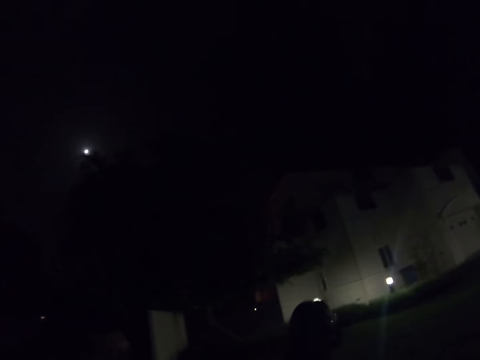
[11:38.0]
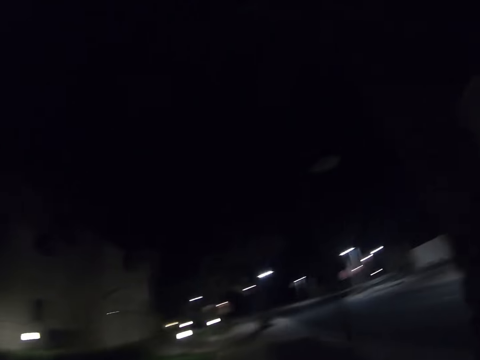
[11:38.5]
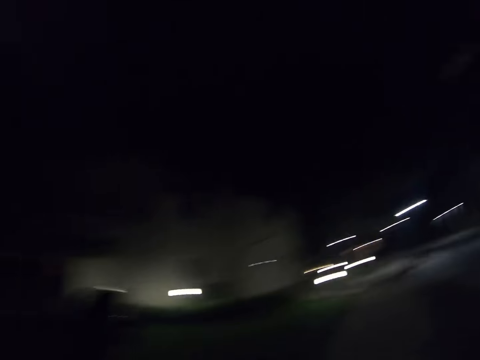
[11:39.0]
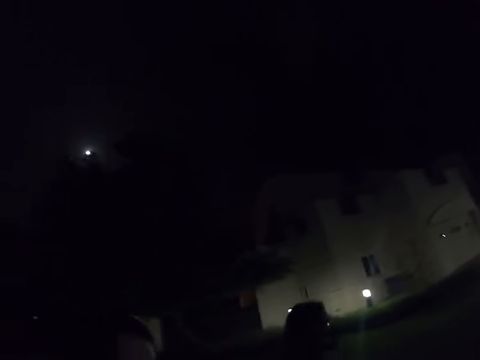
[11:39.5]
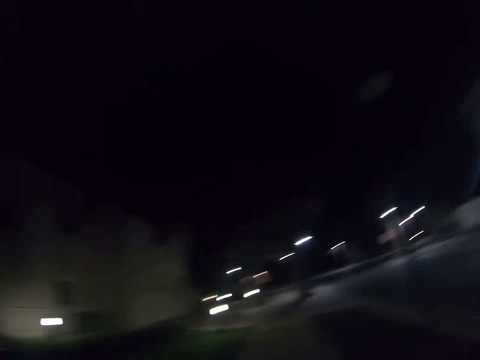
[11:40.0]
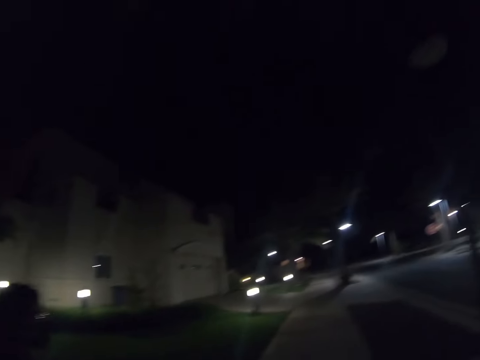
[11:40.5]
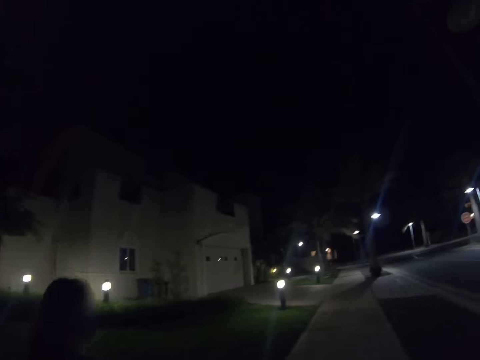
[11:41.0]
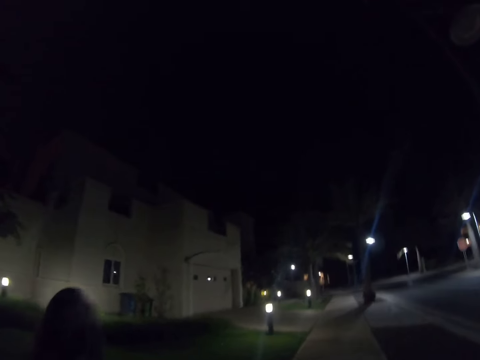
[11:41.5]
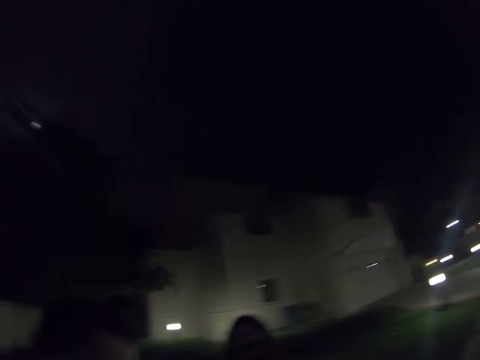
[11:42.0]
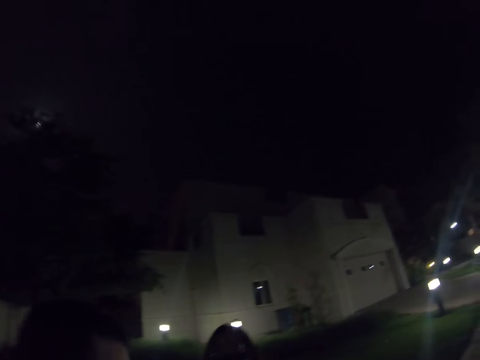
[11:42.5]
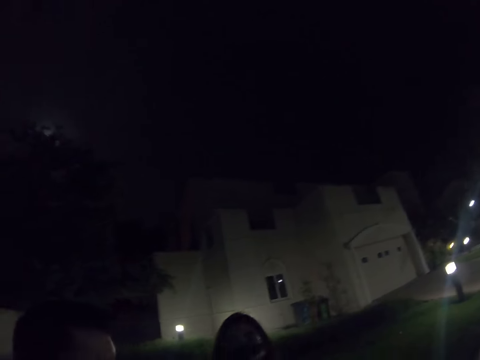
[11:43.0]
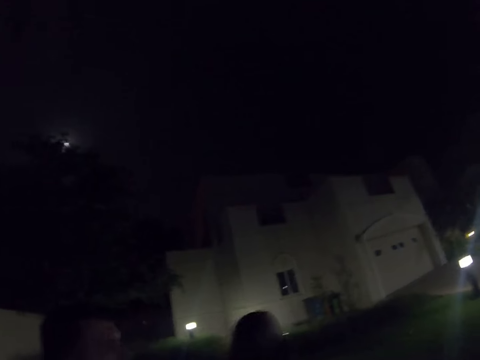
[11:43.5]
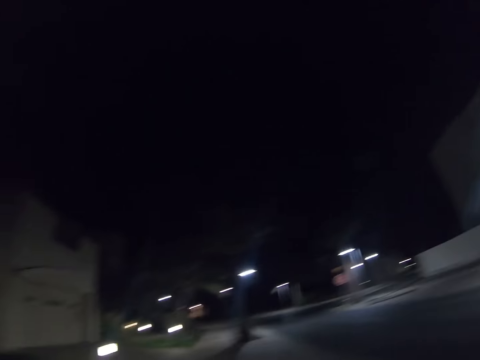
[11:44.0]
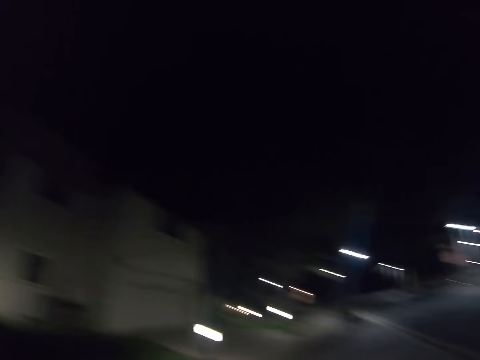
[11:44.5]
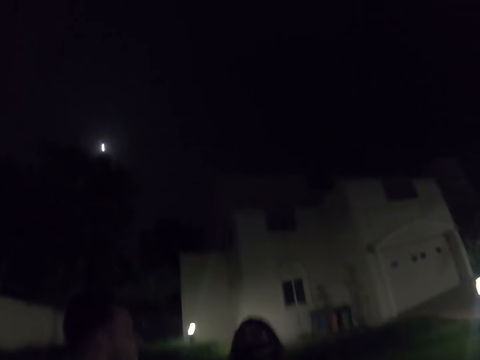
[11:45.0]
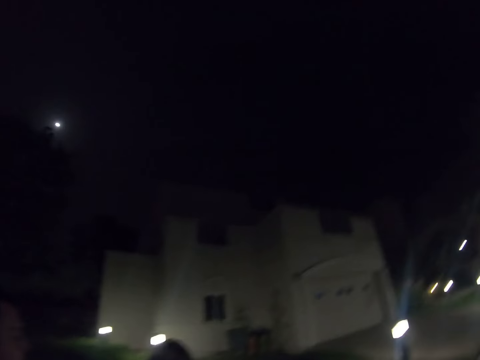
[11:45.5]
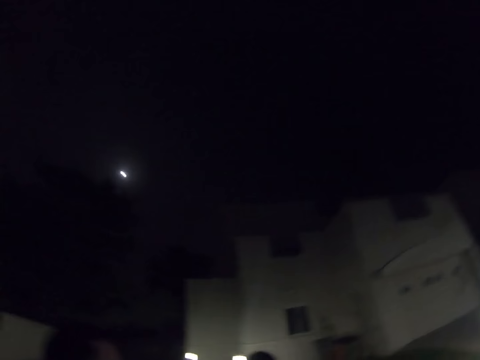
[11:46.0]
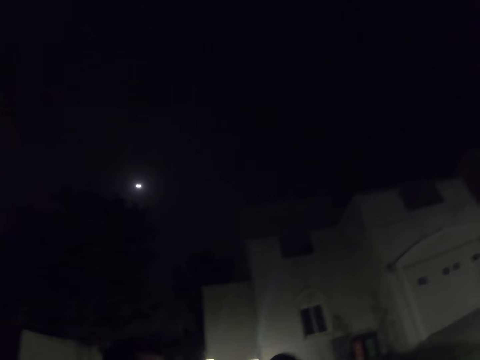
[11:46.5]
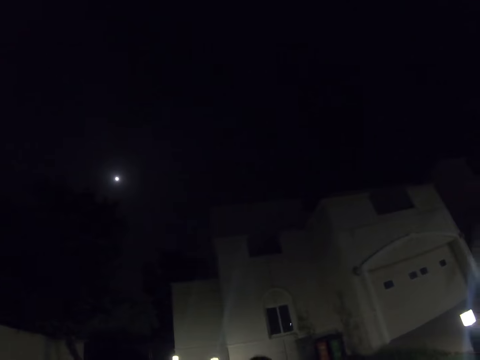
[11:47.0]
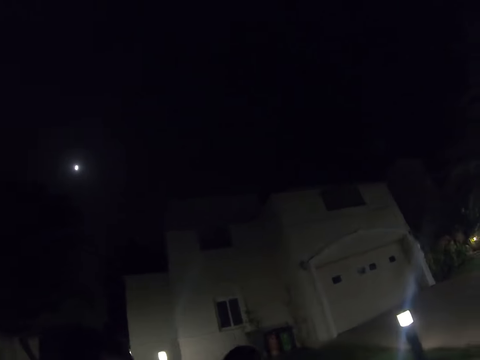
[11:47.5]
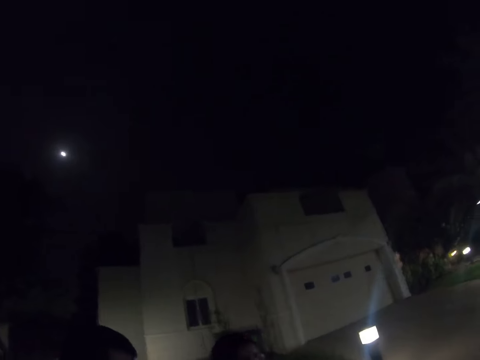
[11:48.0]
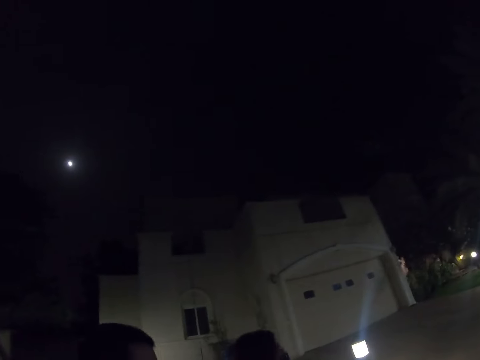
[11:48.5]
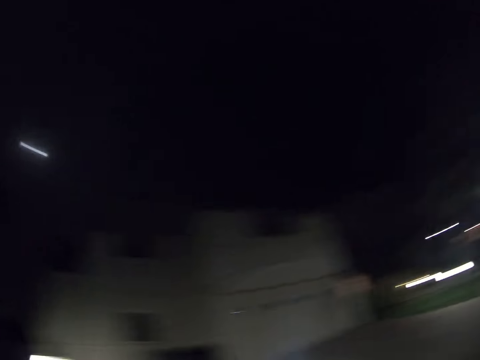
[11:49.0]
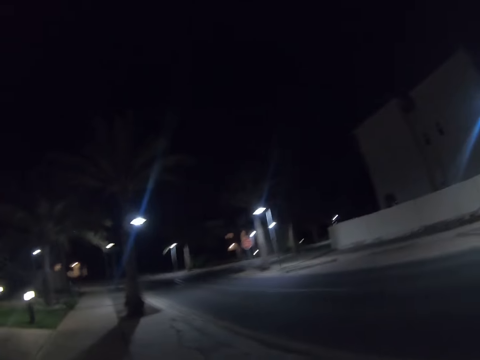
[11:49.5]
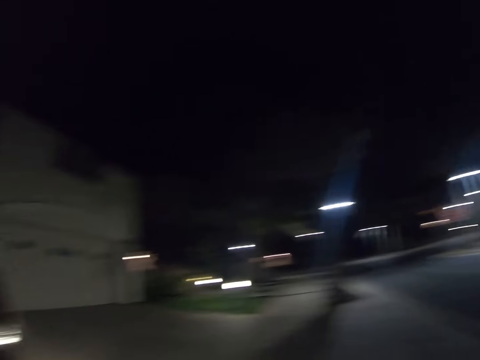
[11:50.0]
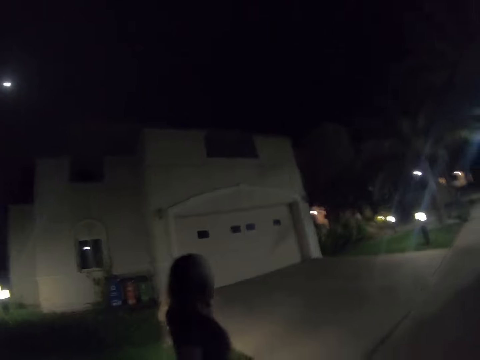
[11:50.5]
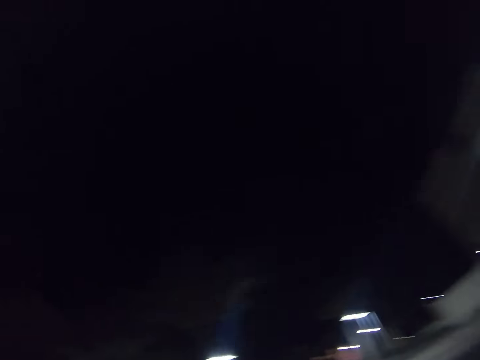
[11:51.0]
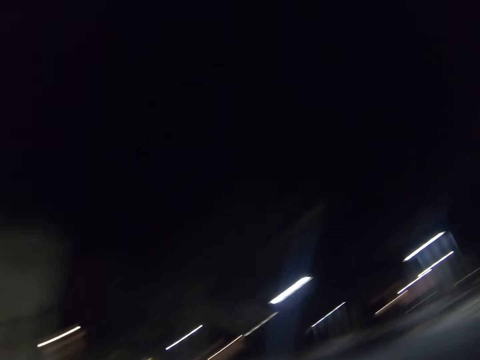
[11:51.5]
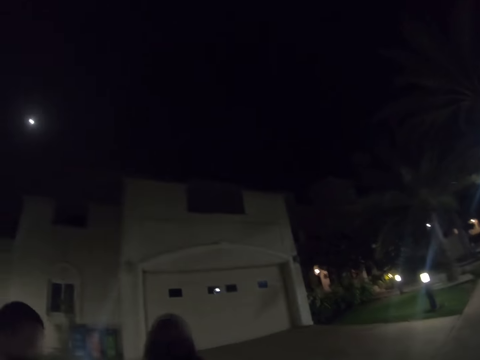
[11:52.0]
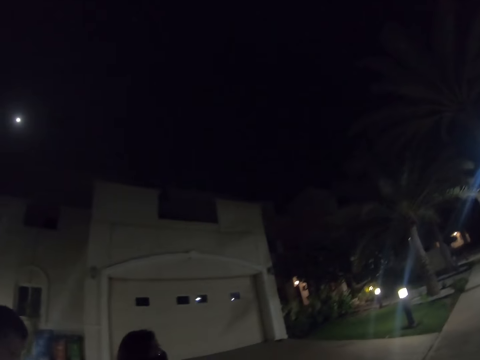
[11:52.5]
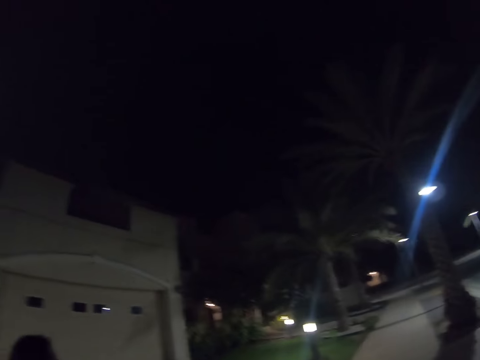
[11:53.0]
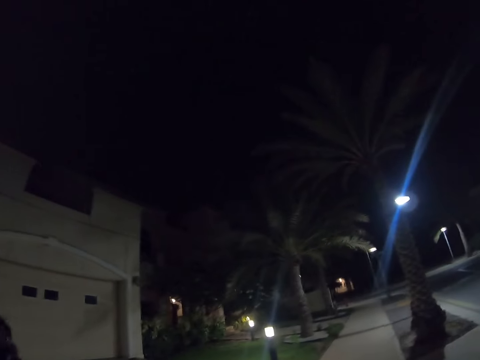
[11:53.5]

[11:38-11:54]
The camera wearer walks on the road. The woman walks on the road. The man walks on the road. The camera wearer walks on the road. The woman walks on the road. The man walks on the road. The woman walks on the road. The camera wearer walks on the road. The man walks on the road. The woman walks on the road. The camera wearer walks on the road. The woman walks on the road. The camera wearer walks on the road. The man walks on the road. The woman walks on the road. The woman walks on the road again.

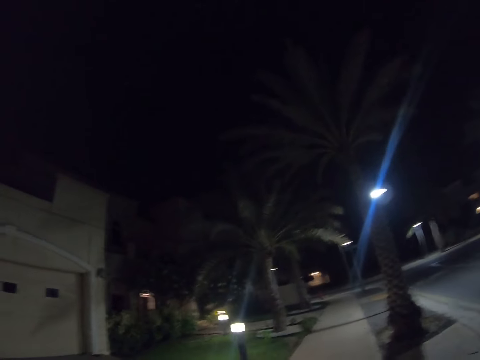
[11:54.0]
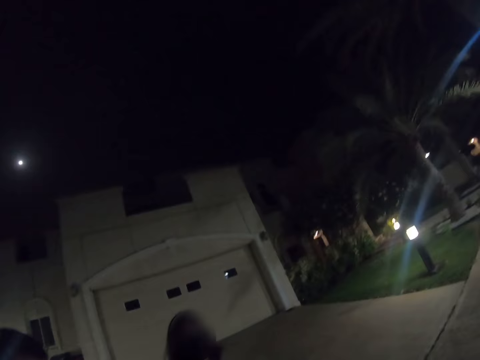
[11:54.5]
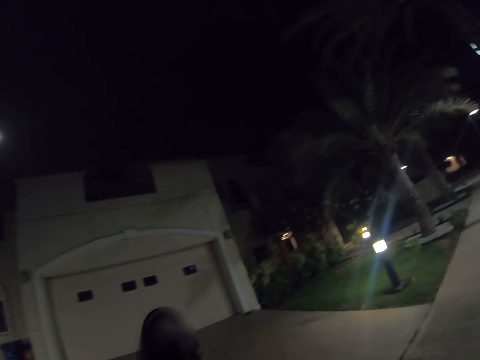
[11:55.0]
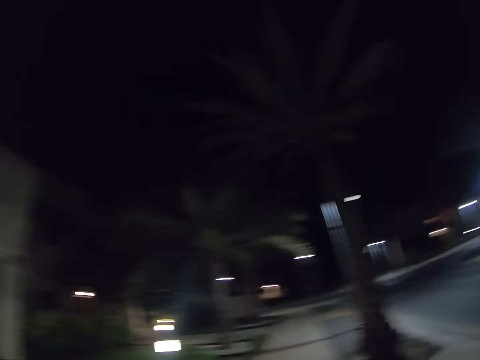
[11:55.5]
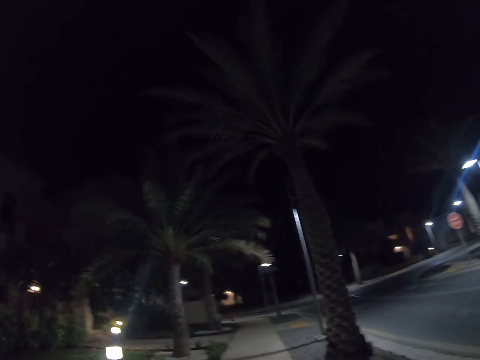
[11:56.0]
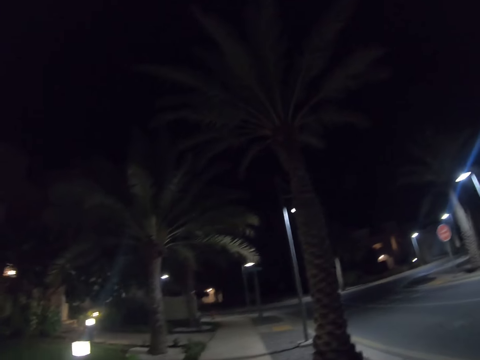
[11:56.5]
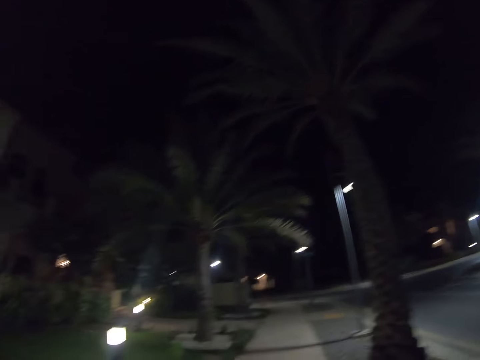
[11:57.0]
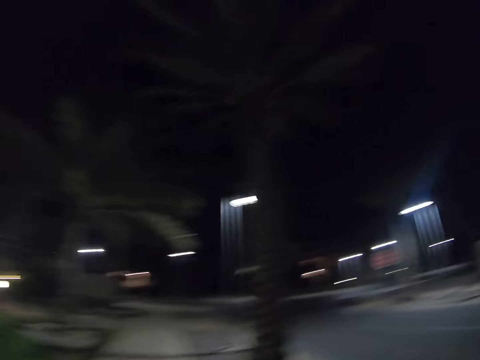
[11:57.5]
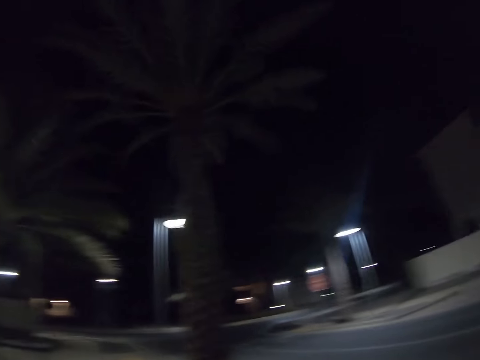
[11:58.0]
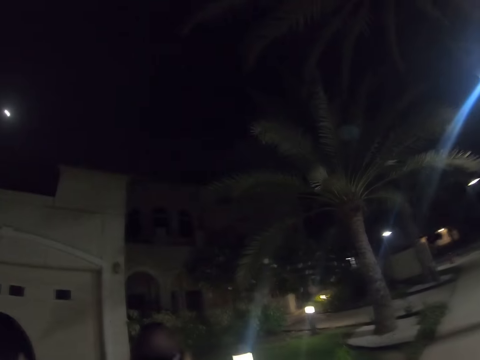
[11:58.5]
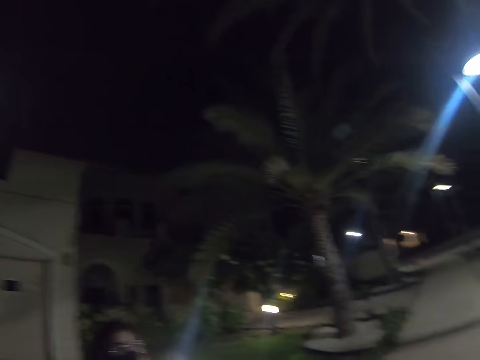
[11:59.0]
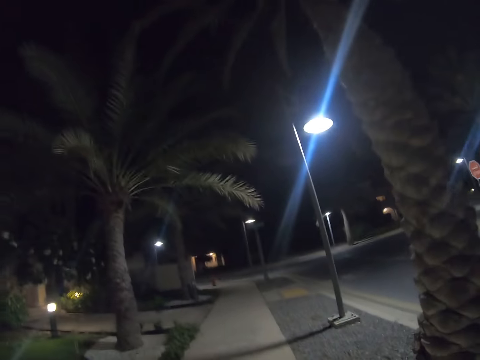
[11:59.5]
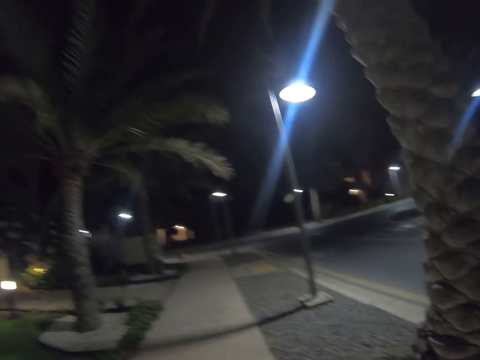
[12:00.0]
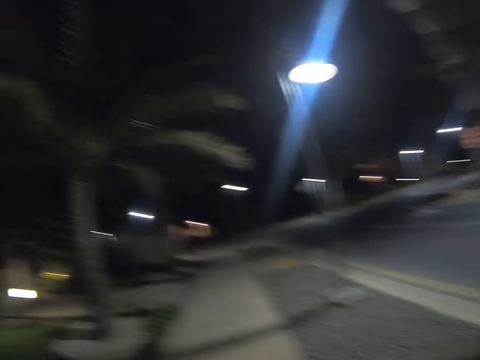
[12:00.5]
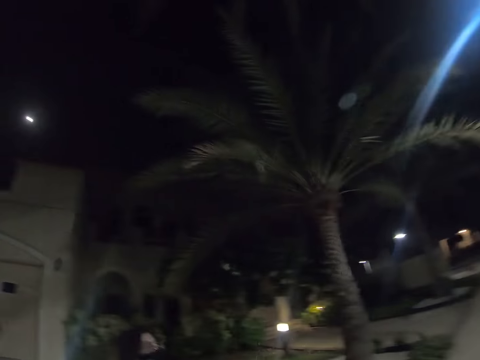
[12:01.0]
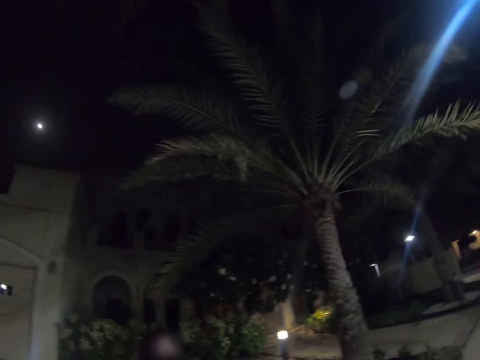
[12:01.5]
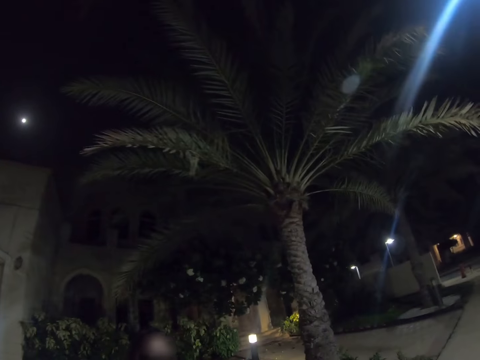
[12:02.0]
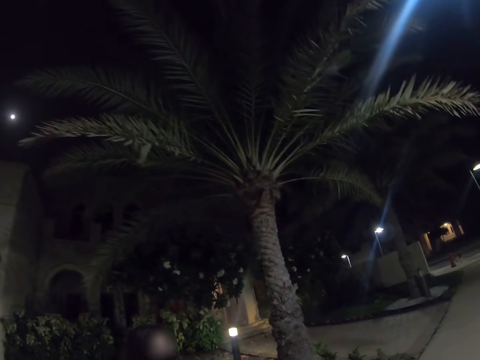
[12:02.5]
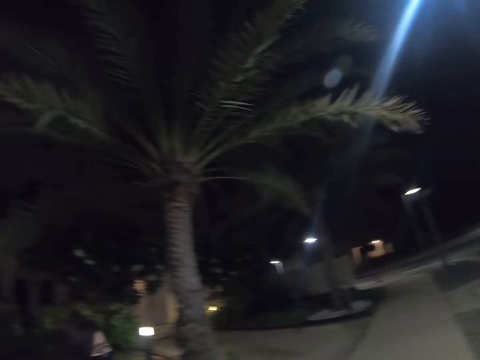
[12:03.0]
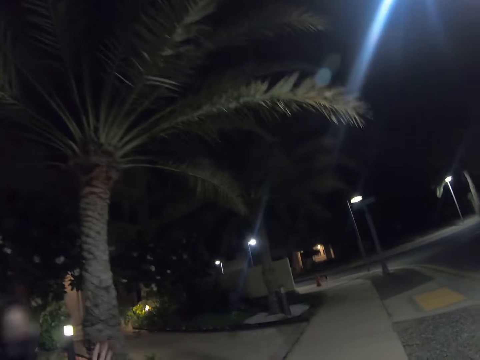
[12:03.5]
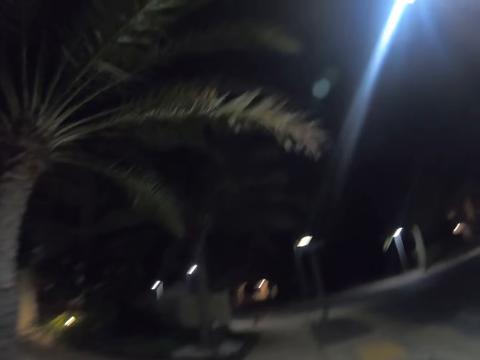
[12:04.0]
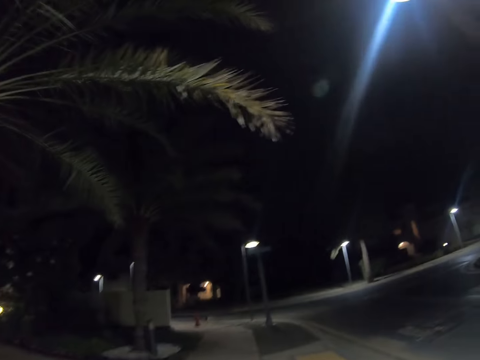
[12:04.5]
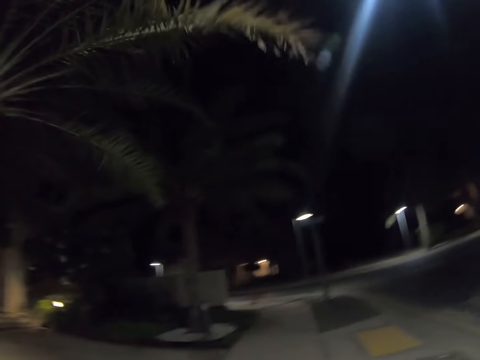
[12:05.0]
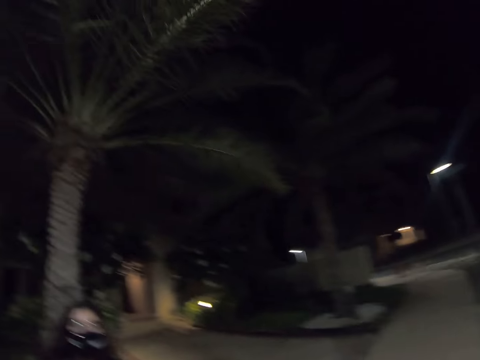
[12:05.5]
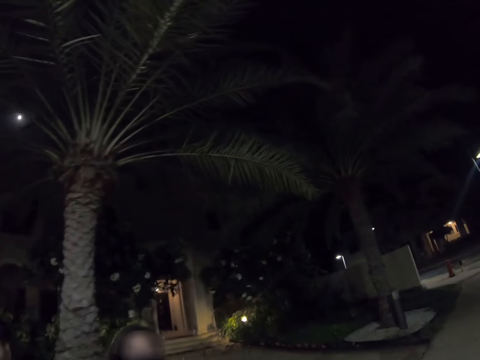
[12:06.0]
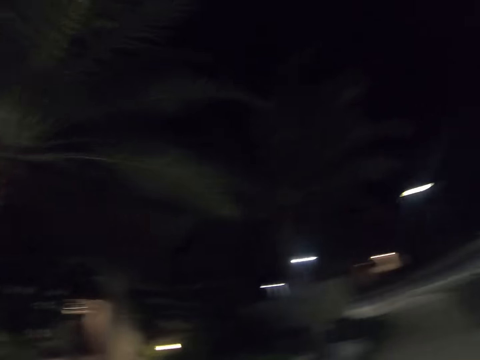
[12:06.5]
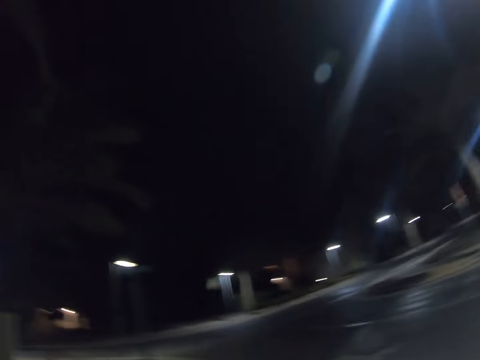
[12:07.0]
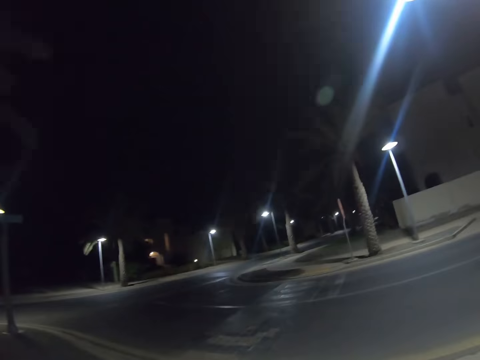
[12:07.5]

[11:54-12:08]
The camera wearer walks on the road. The man walks on the road. The woman walks on the road. The woman walks on the road again. The camera wearer walks on the road. The man walks on the road. The woman walks on the road. The camera wearer walks on the road. The woman walks on the road. The man walks on the road. The woman walks on the road. The woman walks on the road again. The camera wearer walks on the road.
